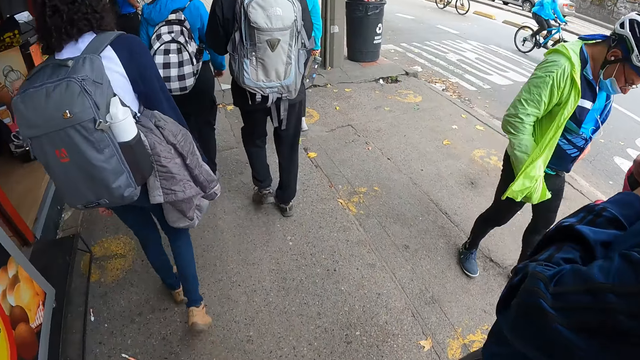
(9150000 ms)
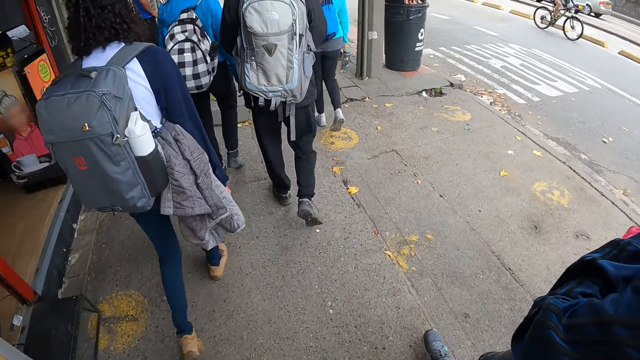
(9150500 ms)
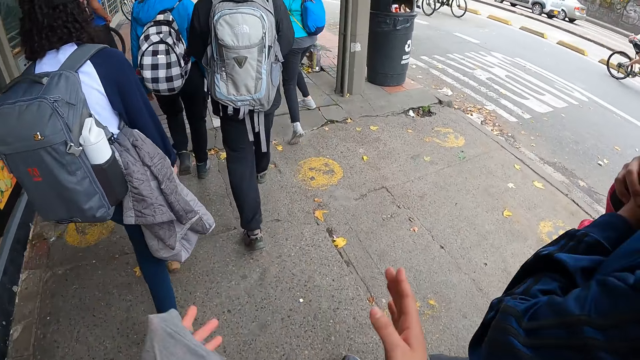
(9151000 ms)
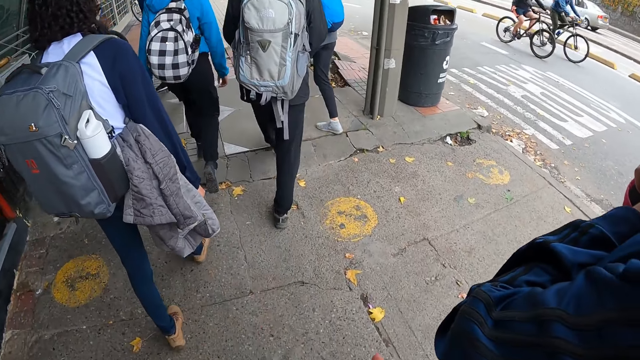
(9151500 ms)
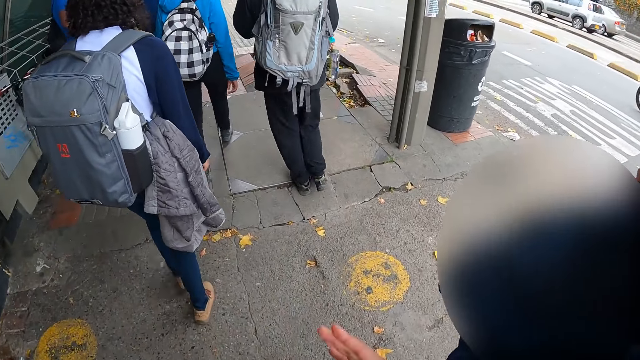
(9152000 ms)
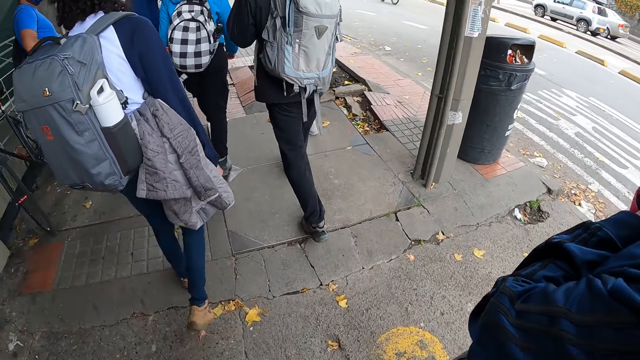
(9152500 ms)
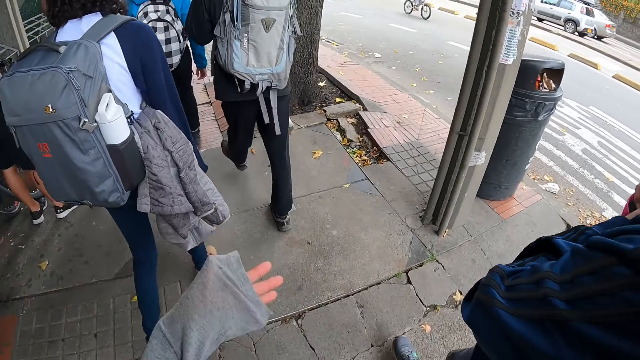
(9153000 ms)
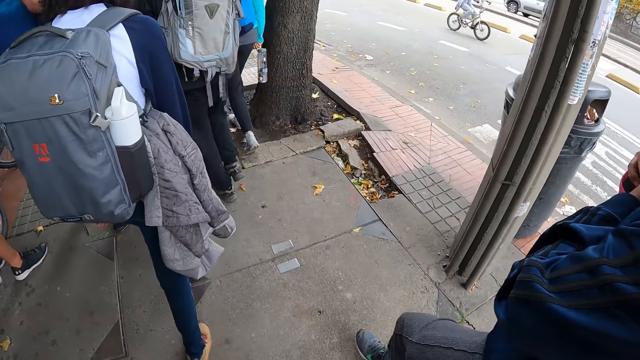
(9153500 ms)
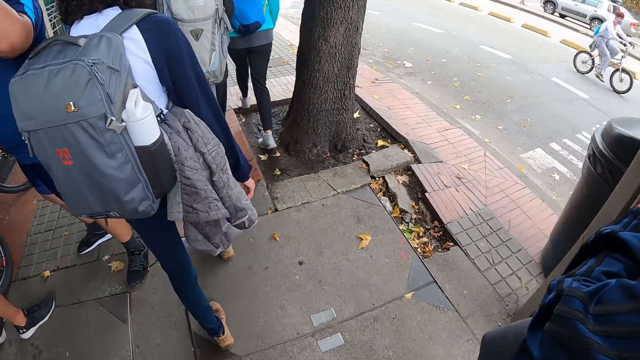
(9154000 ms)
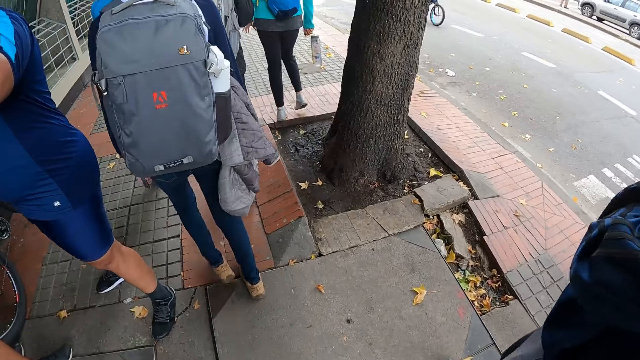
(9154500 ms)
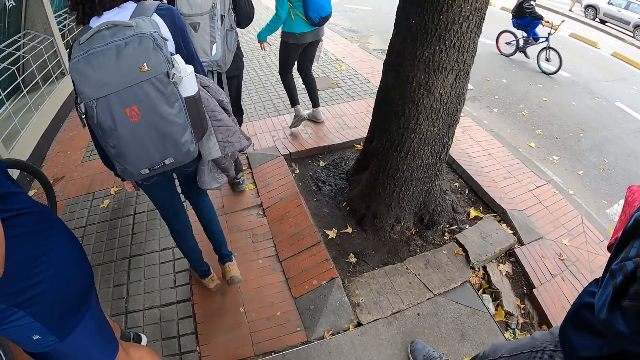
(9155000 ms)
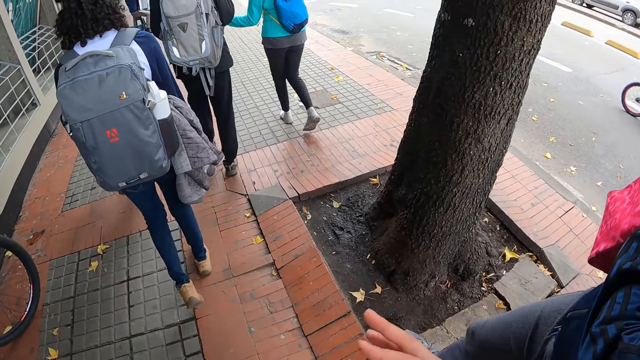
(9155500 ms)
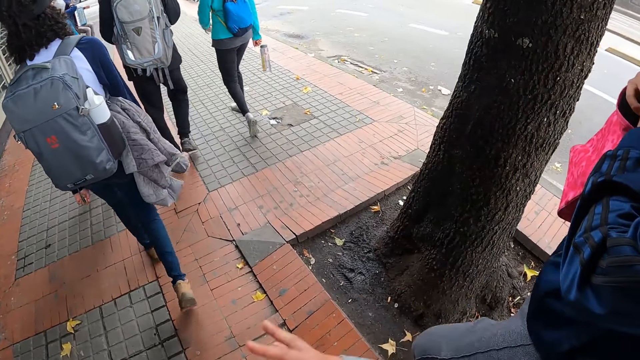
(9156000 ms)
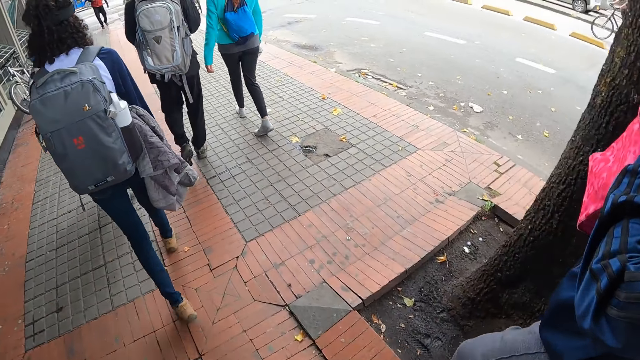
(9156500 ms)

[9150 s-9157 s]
The camera wearer interacts with the man.

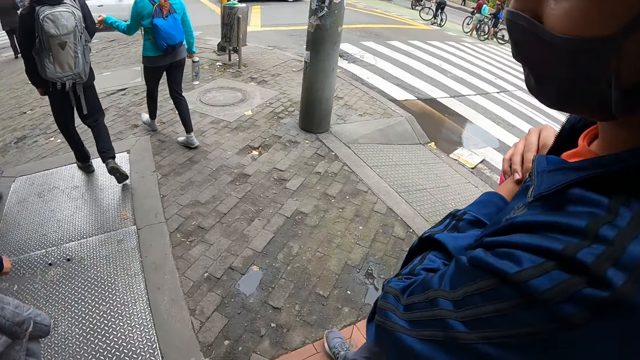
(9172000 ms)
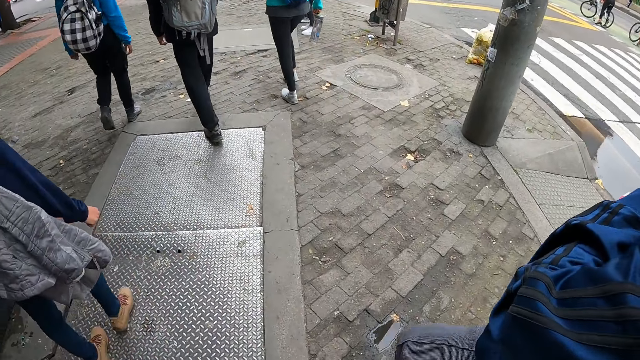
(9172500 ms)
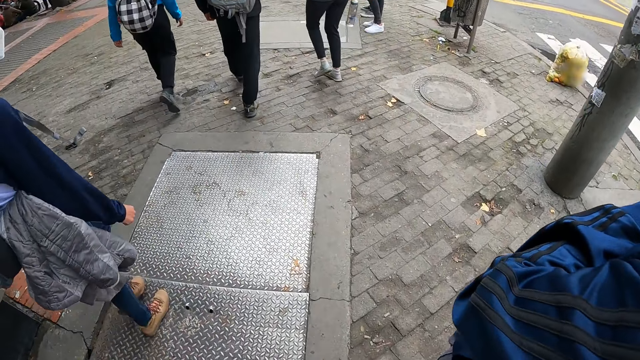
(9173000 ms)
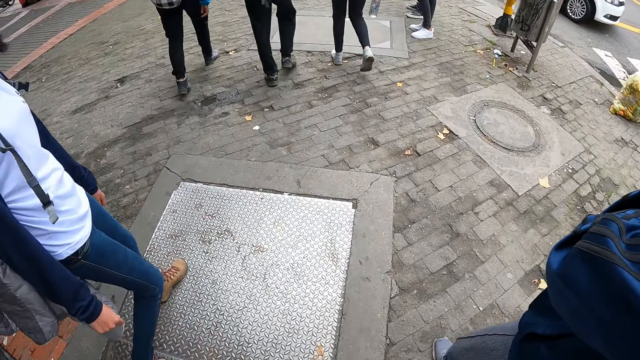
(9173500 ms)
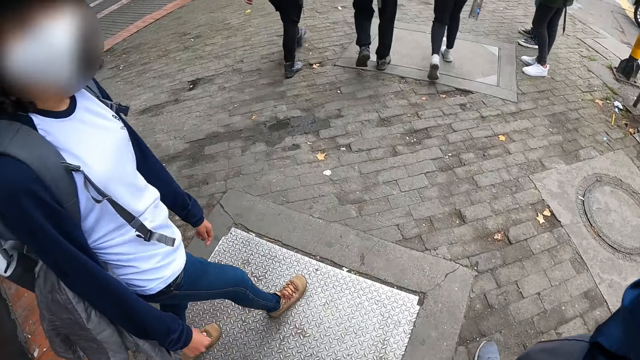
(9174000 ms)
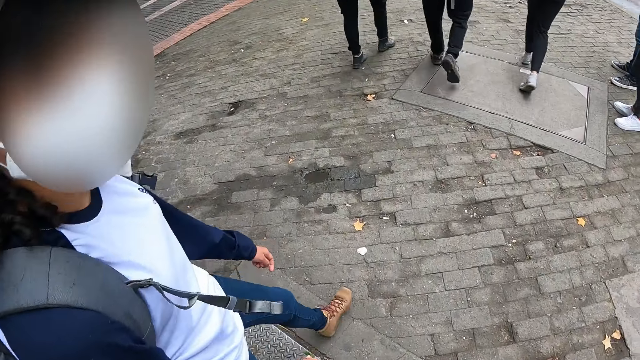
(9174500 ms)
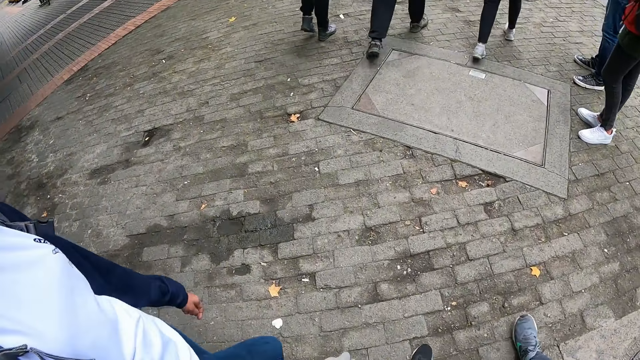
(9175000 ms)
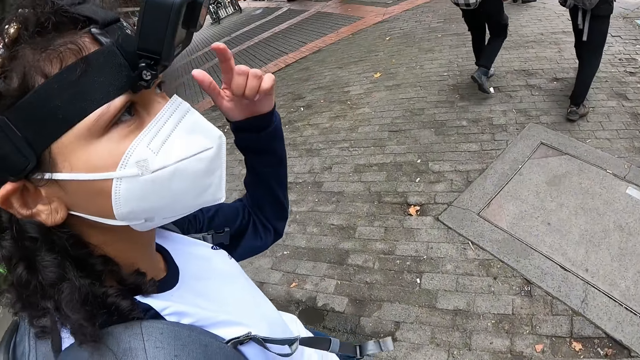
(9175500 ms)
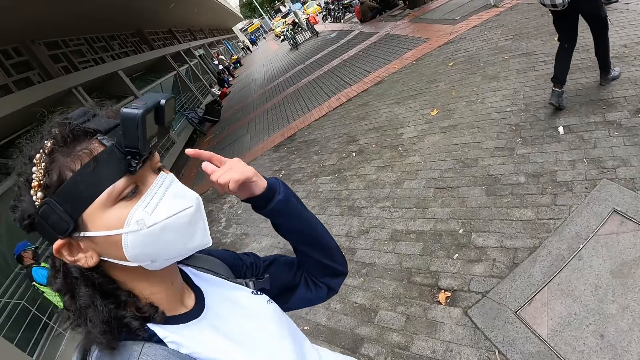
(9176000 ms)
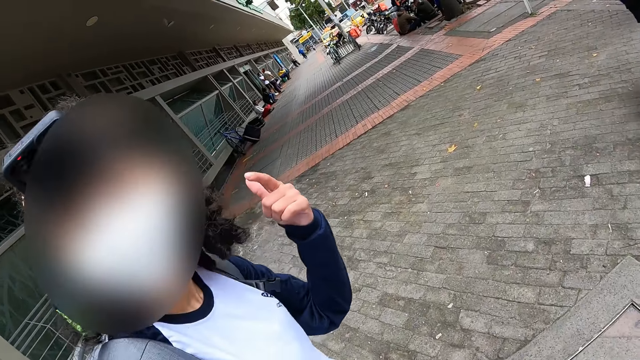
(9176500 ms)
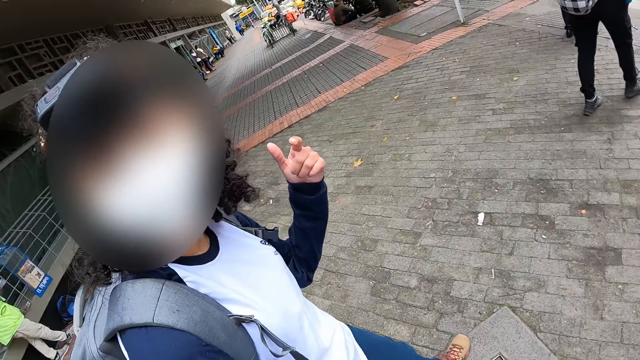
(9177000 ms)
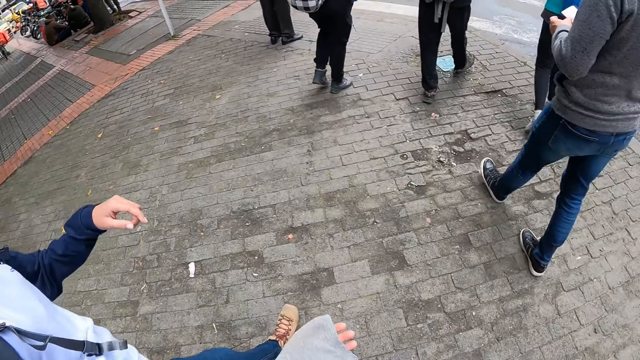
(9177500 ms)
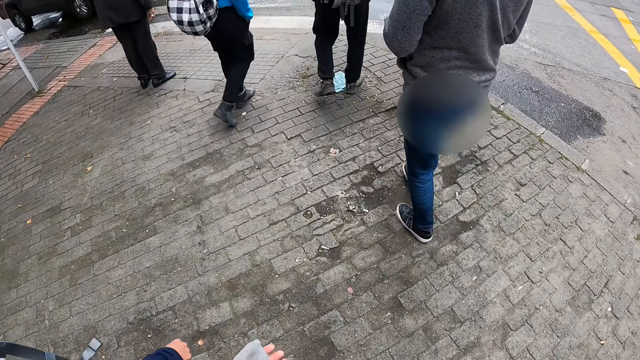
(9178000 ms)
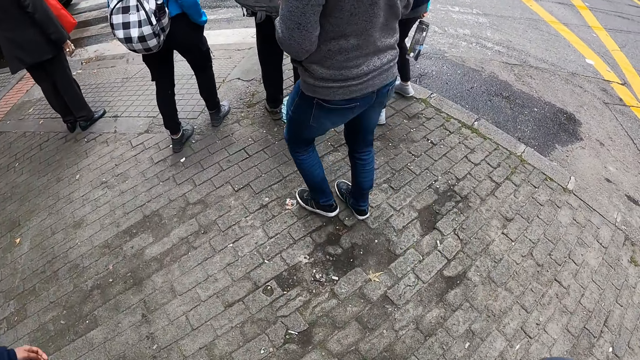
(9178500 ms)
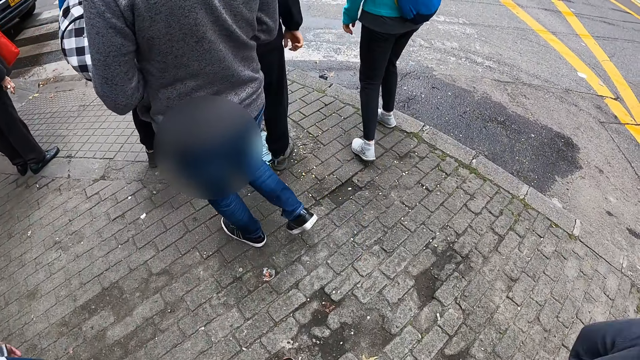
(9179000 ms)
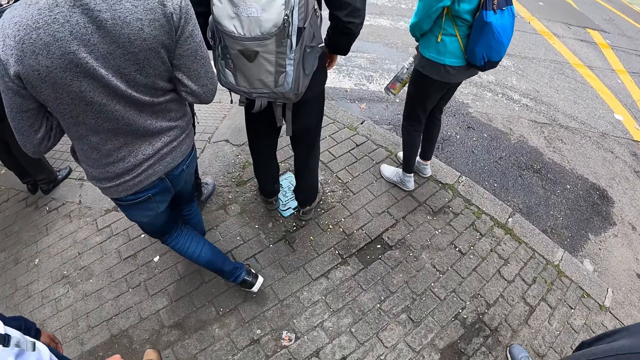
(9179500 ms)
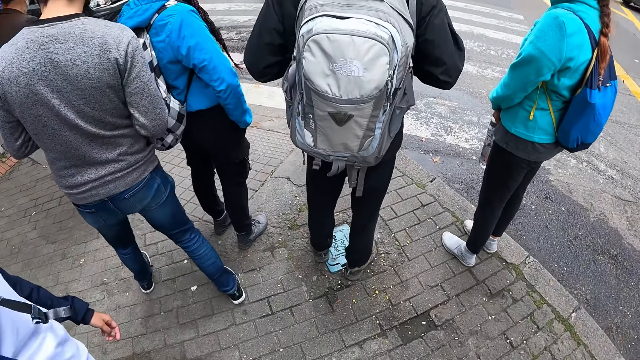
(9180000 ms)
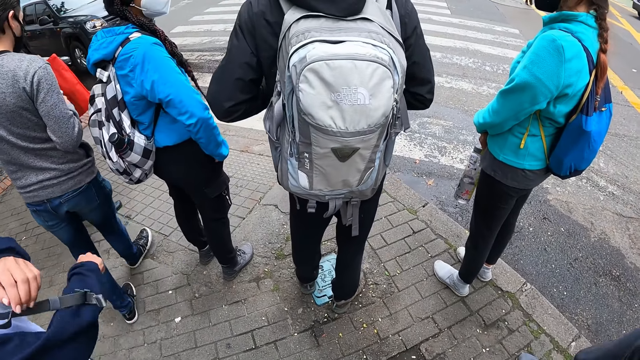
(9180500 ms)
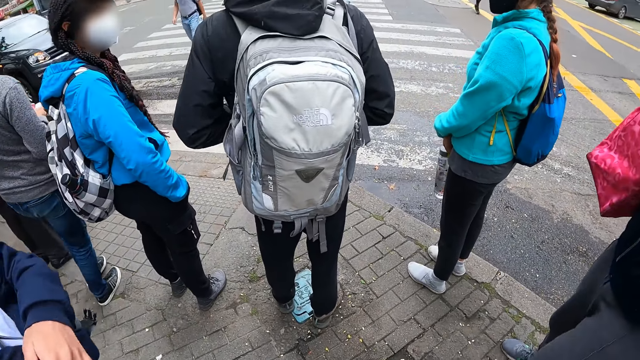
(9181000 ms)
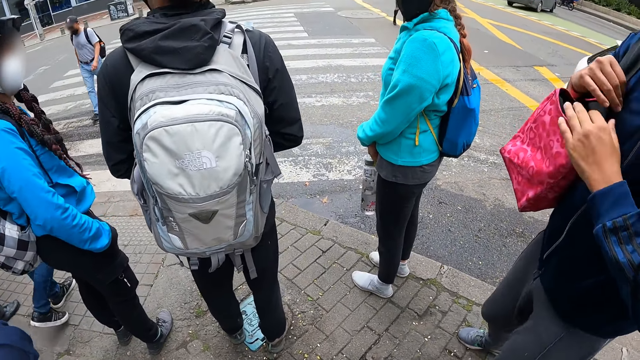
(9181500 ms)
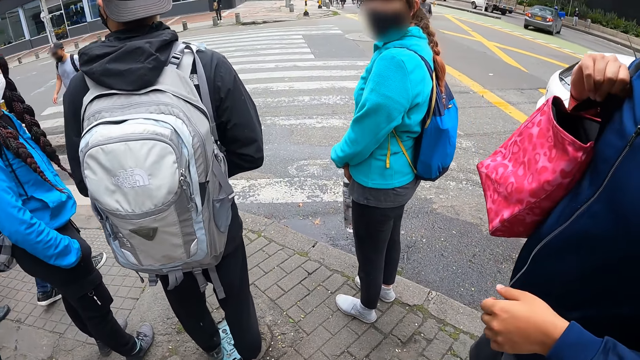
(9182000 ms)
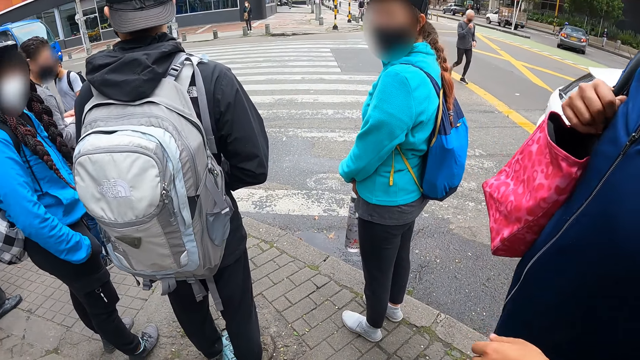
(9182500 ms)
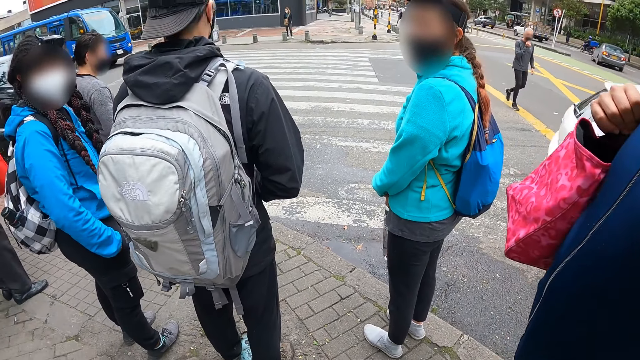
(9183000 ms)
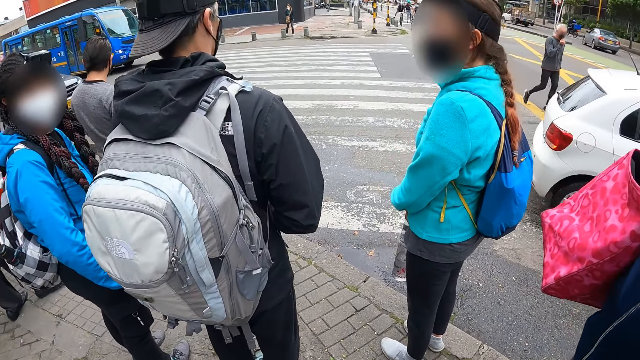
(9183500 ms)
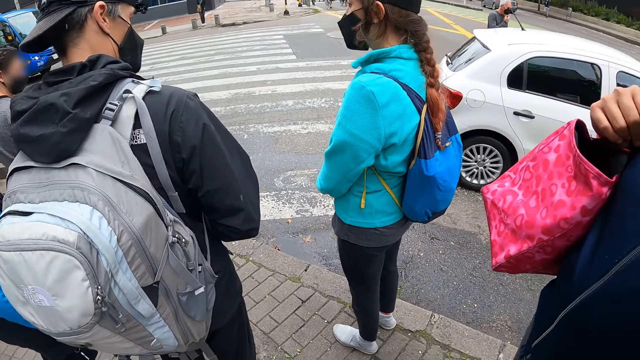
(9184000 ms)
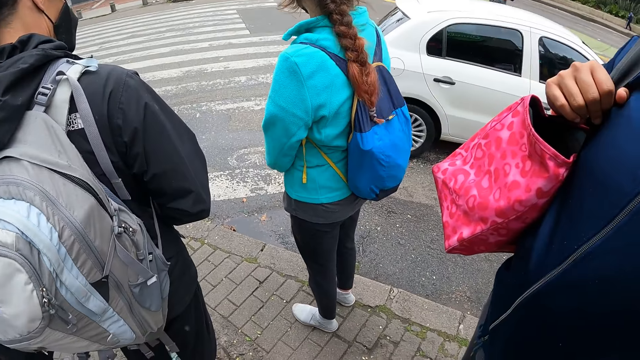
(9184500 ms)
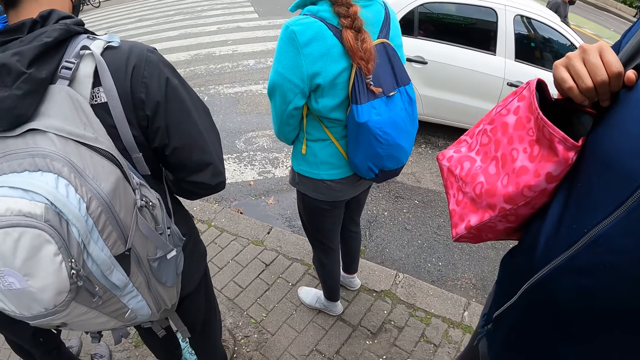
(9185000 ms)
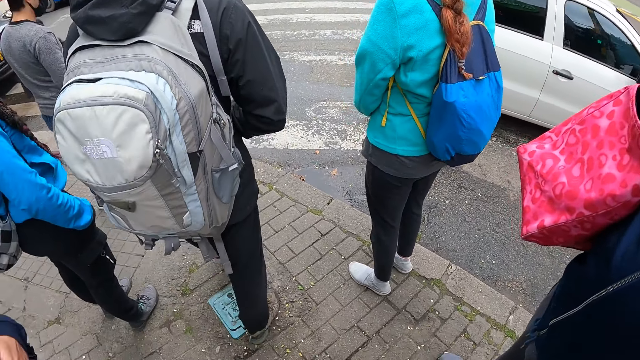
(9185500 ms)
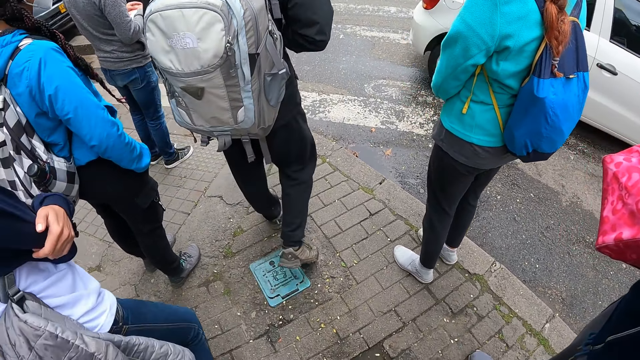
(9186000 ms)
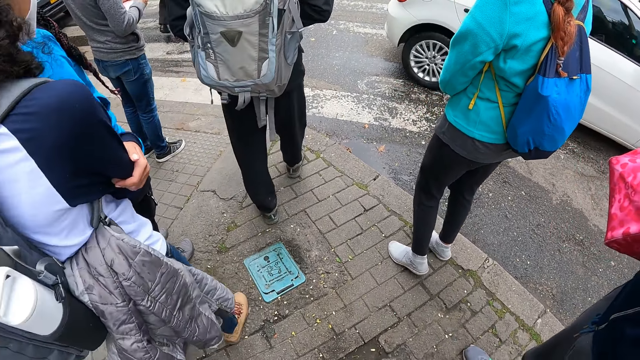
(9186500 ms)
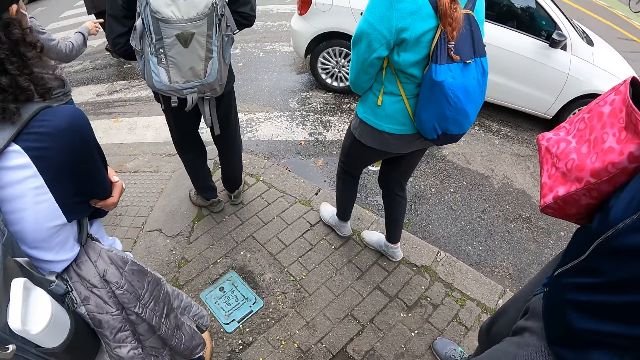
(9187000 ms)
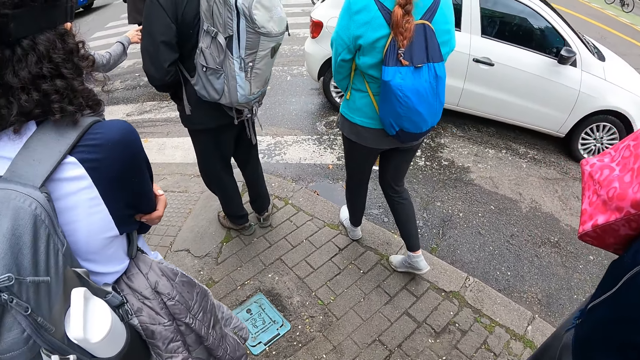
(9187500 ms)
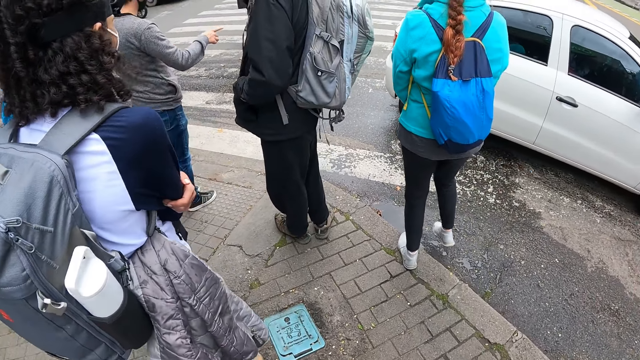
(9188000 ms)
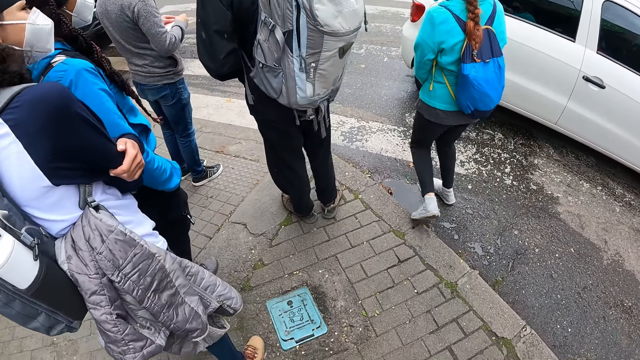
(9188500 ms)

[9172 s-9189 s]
The camera wearer interacts with the woman and the man. They stand.
